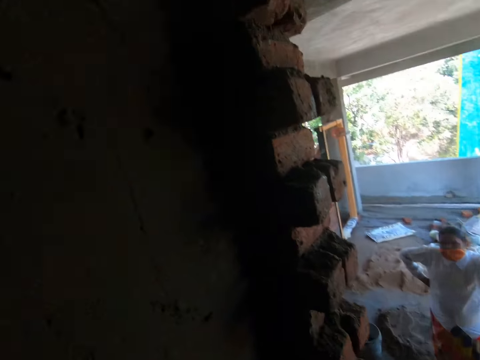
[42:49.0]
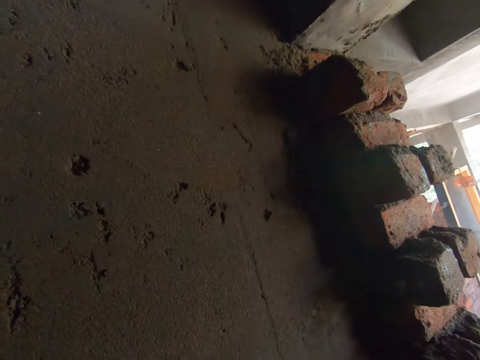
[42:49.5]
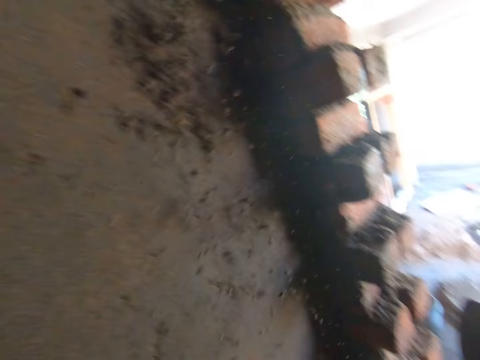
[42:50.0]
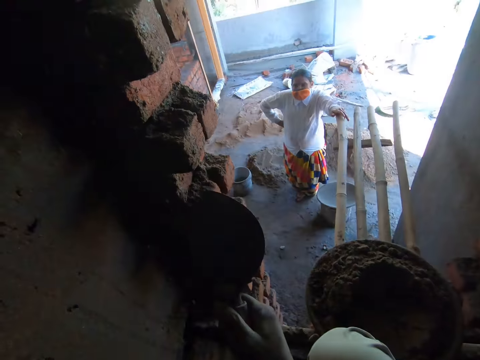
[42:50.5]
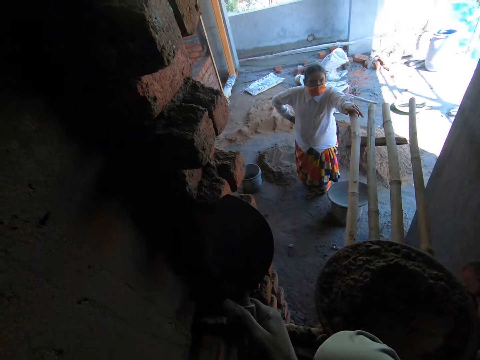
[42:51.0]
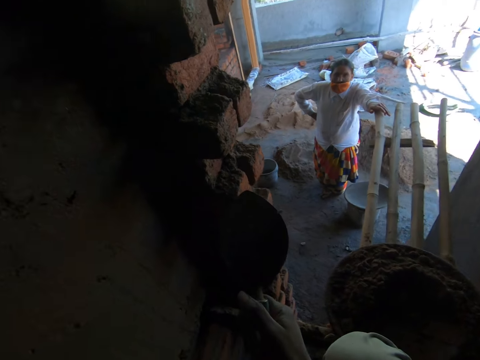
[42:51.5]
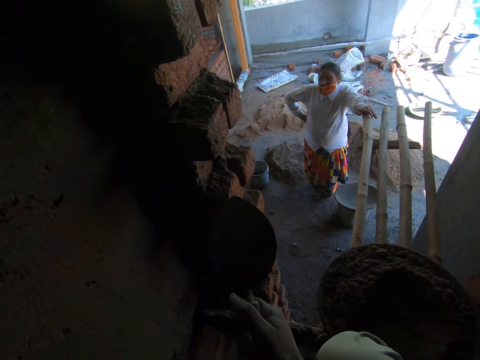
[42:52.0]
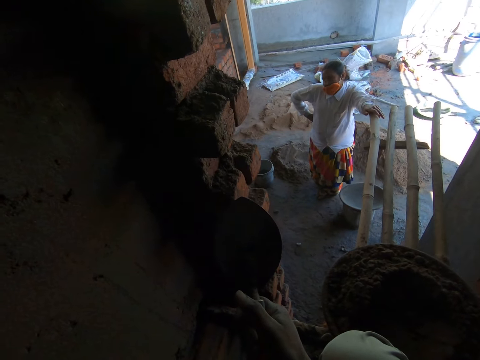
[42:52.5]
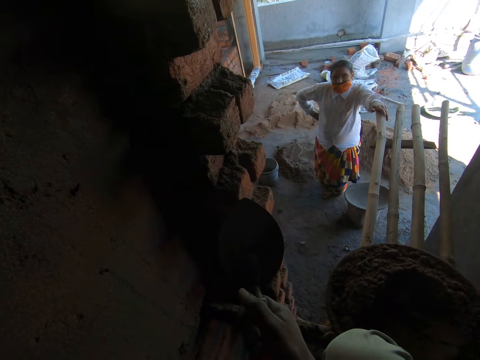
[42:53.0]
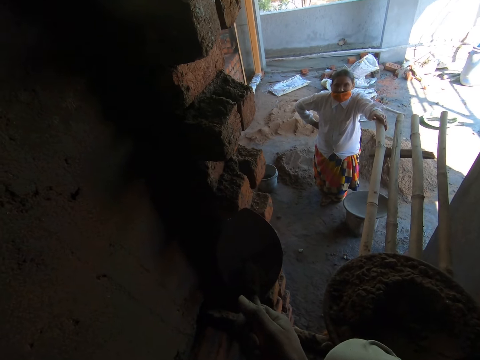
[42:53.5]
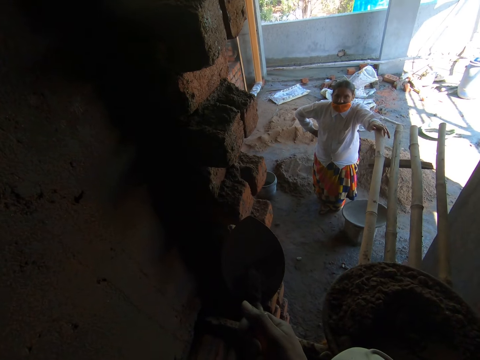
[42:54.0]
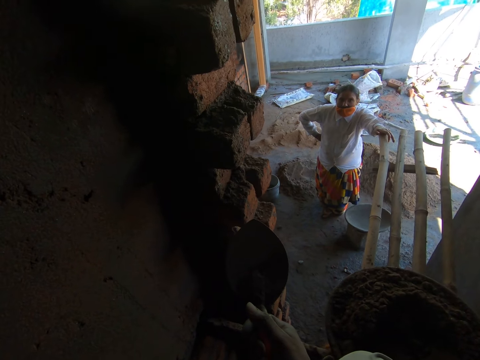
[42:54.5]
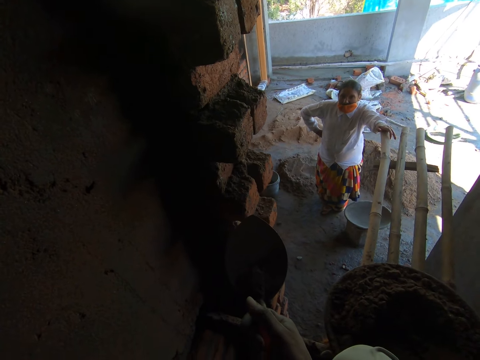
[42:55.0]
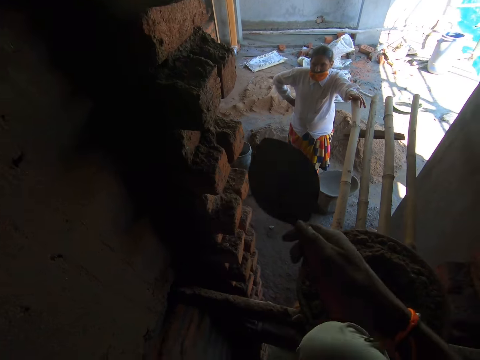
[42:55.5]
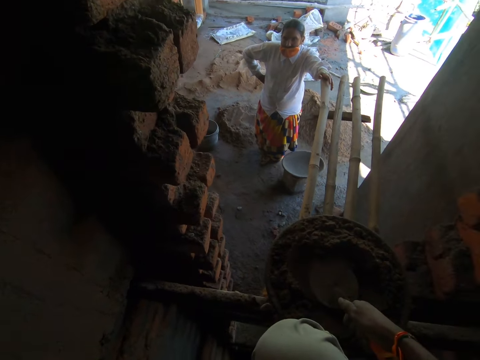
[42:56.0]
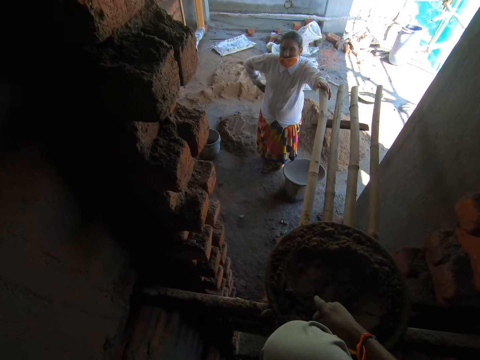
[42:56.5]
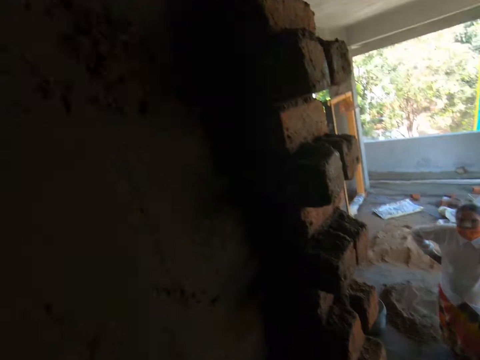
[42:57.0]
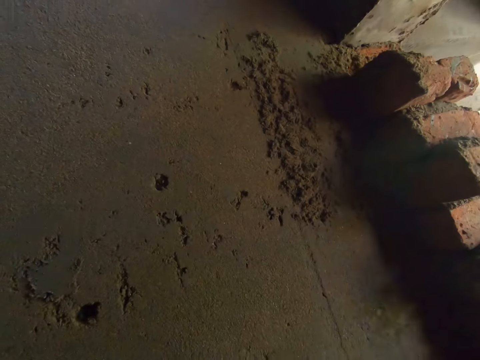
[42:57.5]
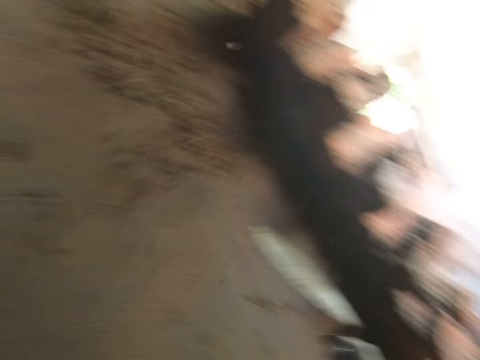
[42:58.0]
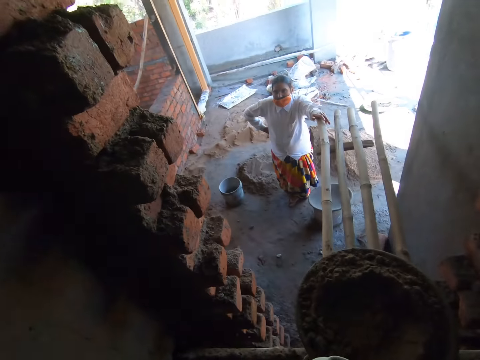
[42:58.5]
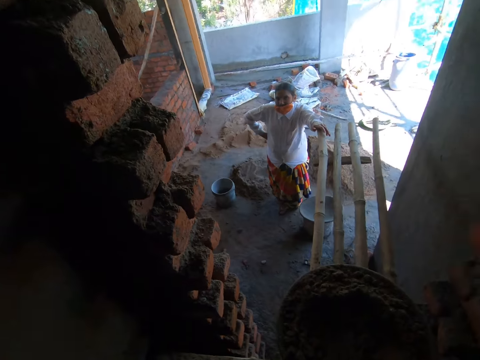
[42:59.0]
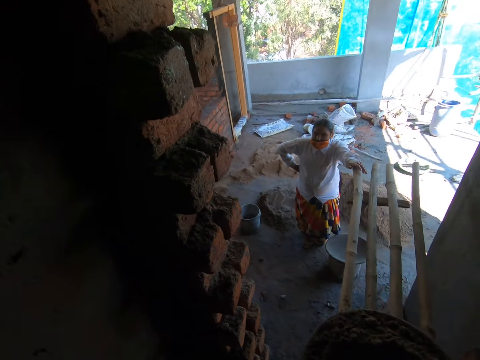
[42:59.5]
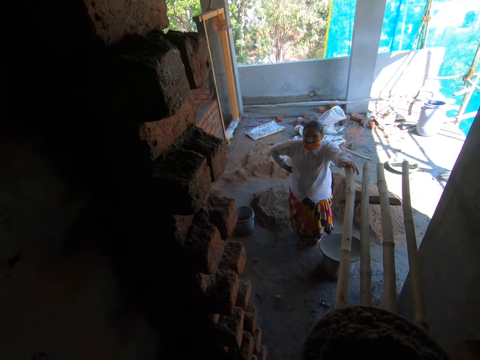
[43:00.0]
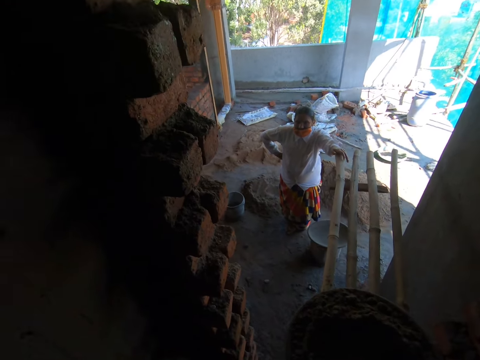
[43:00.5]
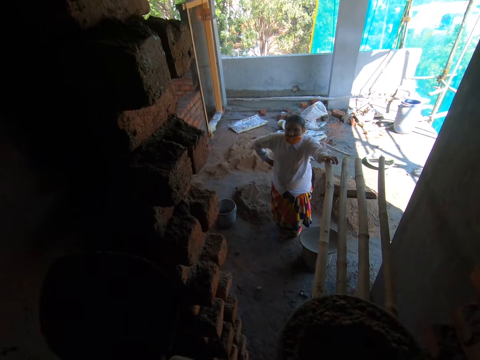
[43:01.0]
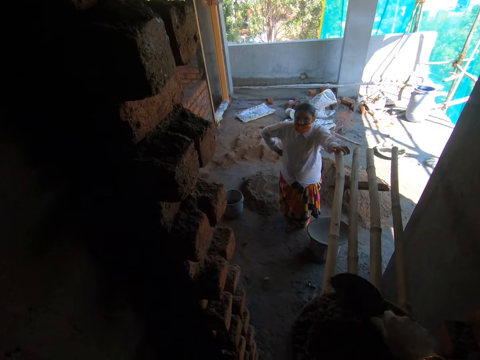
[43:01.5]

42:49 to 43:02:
The camera wearer throws the cement paste on the hand trowel on the wall with his right hand. He talks to a woman. He takes cement paste from the construction pan on the bundle of bamboo sticks with the hand trowel in his right hand. He throws the cement paste on the hand trowel on the wall with his right hand. He talks to the woman.

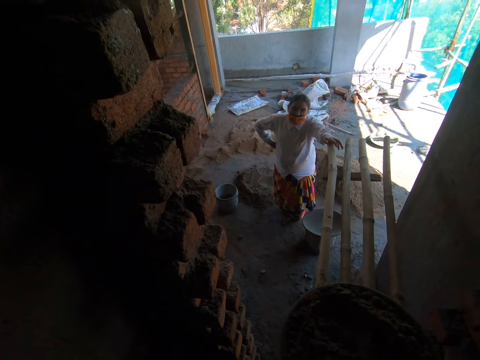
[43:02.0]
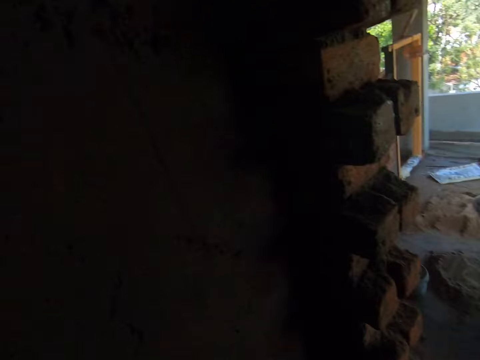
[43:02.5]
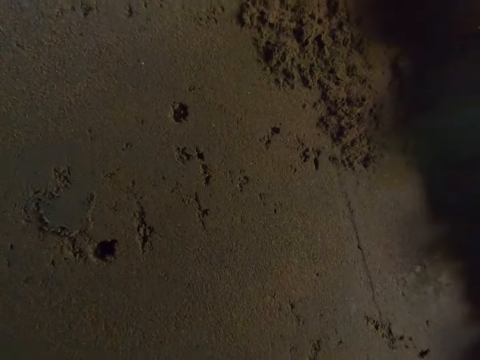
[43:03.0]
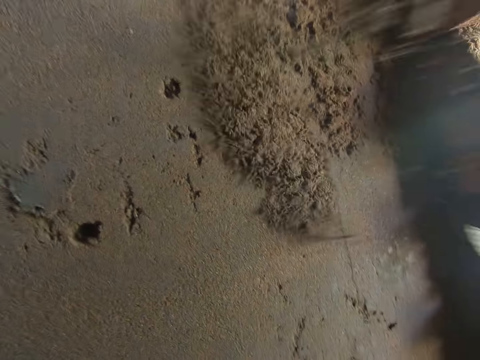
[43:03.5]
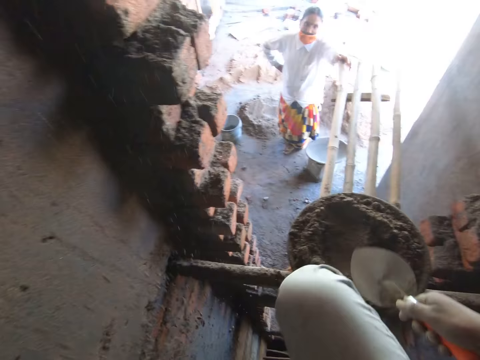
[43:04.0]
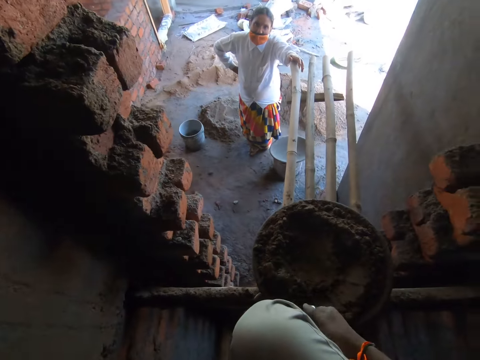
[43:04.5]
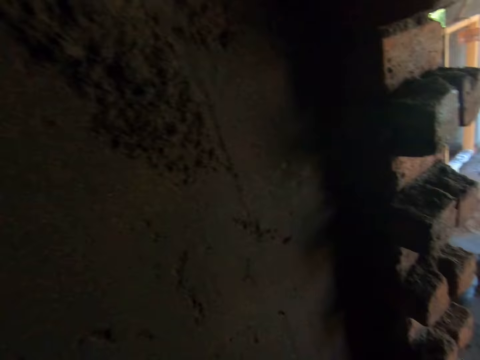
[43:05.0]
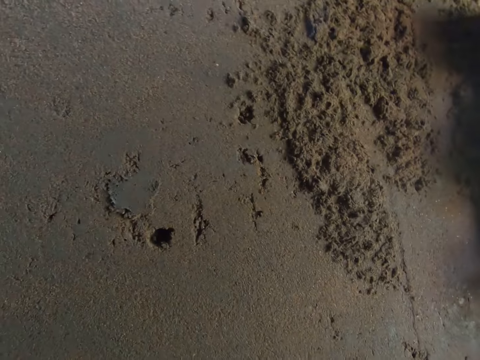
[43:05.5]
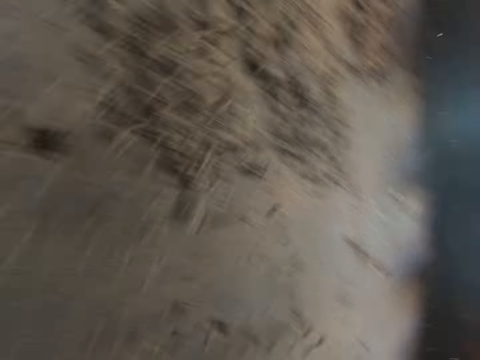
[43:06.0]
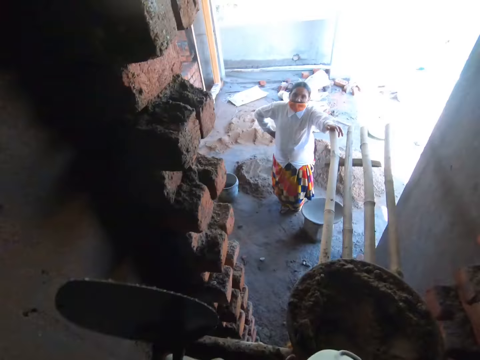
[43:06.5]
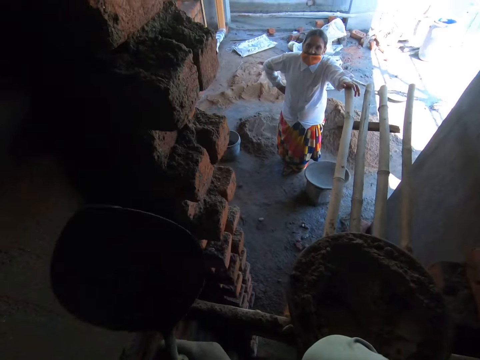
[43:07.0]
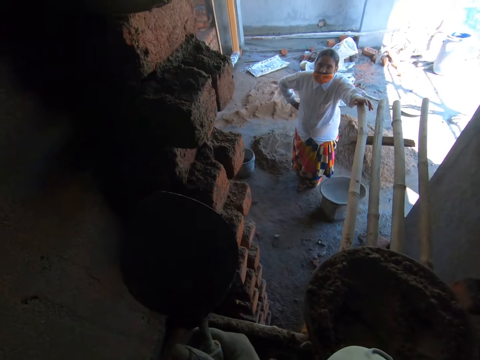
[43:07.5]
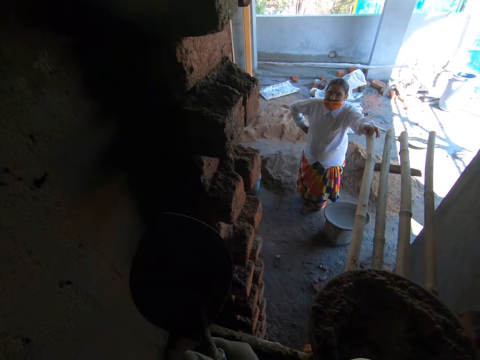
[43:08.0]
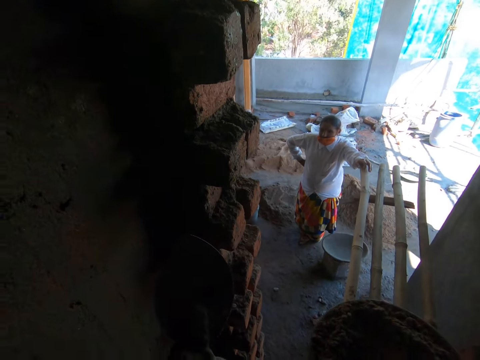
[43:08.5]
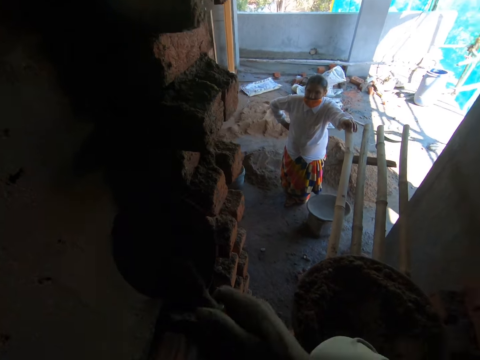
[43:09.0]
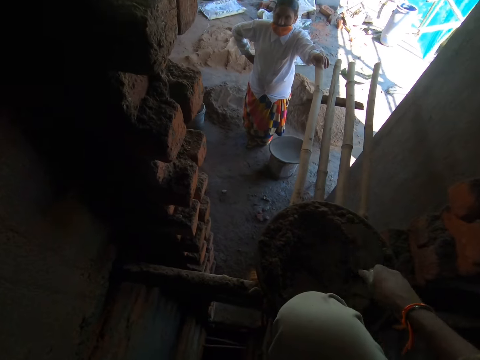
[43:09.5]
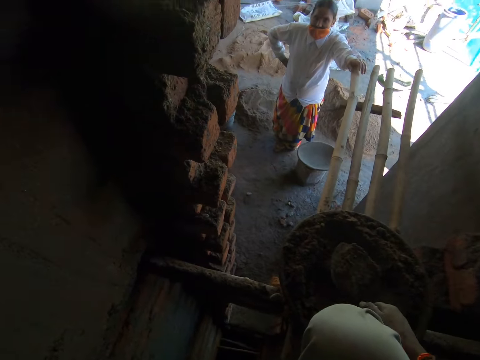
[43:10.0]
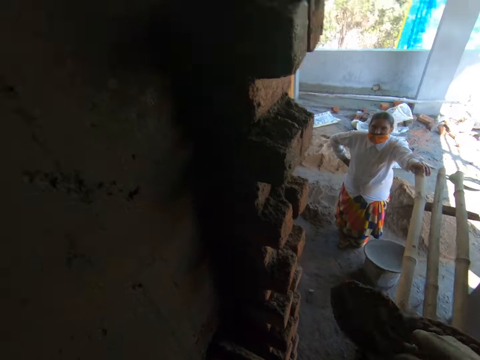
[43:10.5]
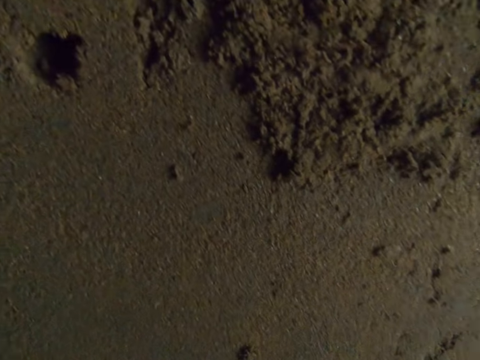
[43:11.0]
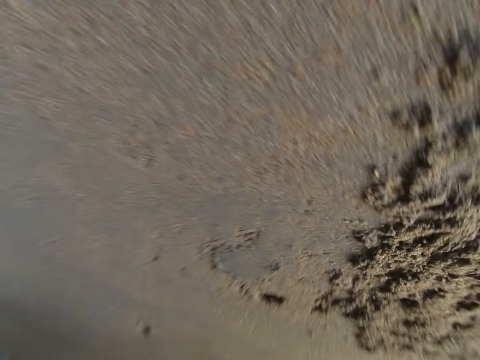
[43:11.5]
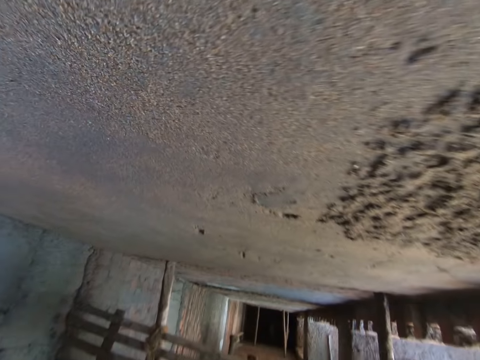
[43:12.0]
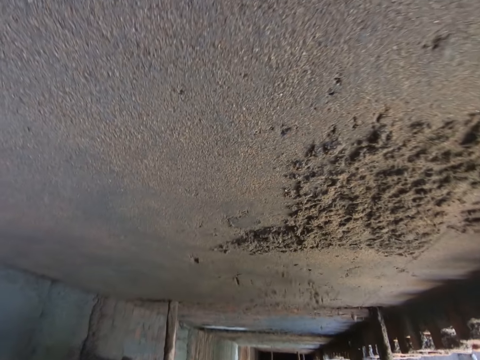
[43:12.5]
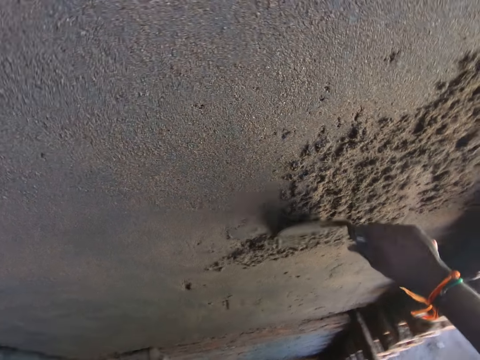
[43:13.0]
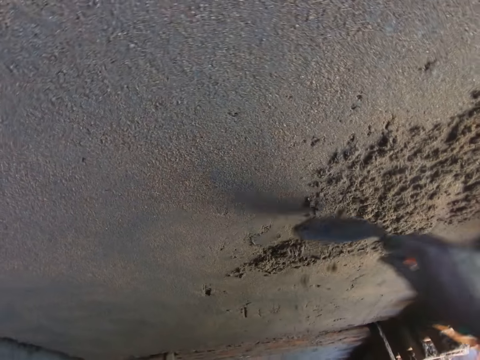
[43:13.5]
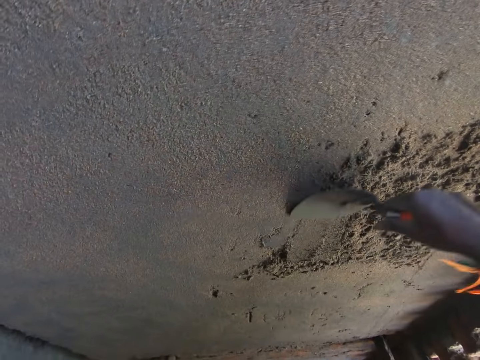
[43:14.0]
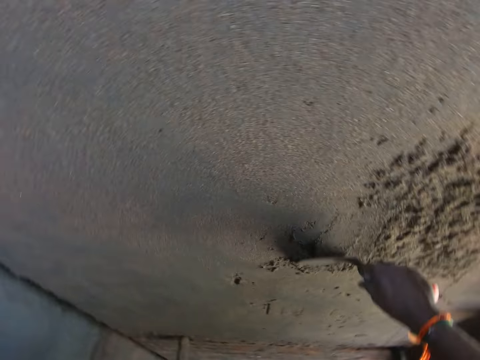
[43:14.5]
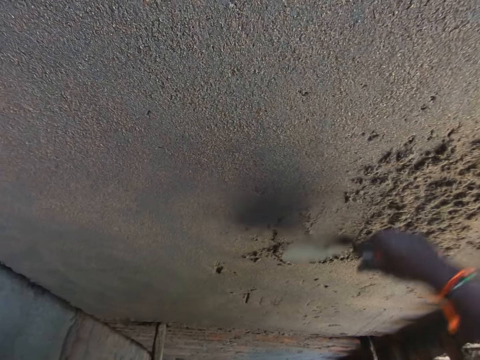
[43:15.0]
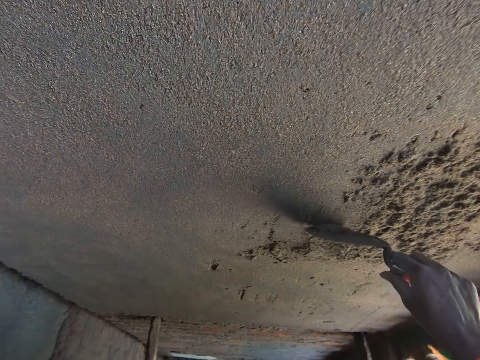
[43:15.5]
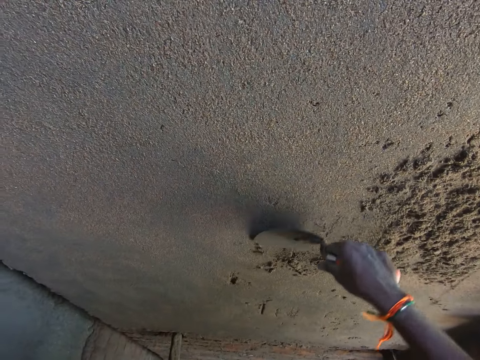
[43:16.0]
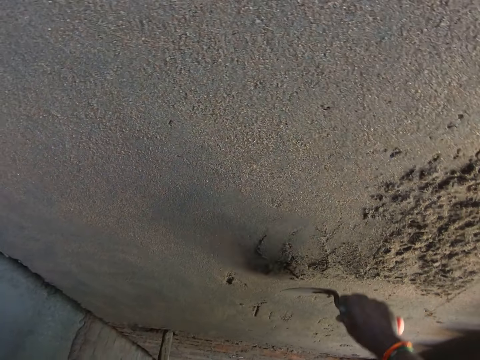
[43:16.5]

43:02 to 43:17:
The camera wearer takes cement paste from the construction pan on the bundle of bamboo sticks with the hand trowel in his right hand. He throws the cement paste on the hand trowel on the wall with his right hand. He takes cement paste from the construction pan on the bundle of bamboo sticks with the hand trowel in his right hand. He throws the cement paste on the hand trowel on the wall with his right hand. He talks to a woman. He takes cement paste from the construction pan on the bundle of bamboo sticks with the hand trowel in his right hand. He throws the cement paste on the hand trowel on the wall with his right hand. He smoothens the wall with the hand trowel in his right hand. He spreads concrete on the wall.
